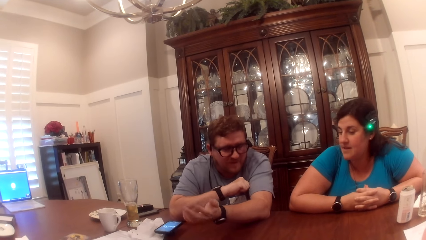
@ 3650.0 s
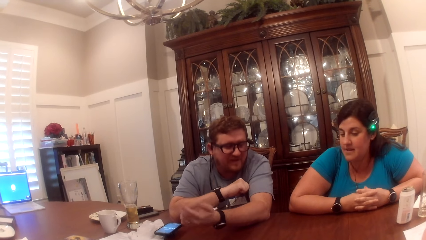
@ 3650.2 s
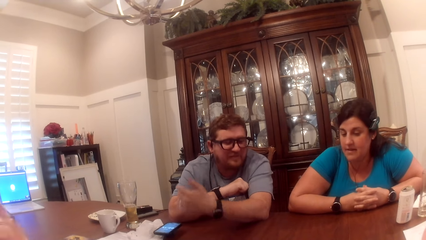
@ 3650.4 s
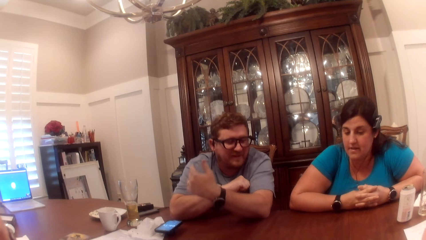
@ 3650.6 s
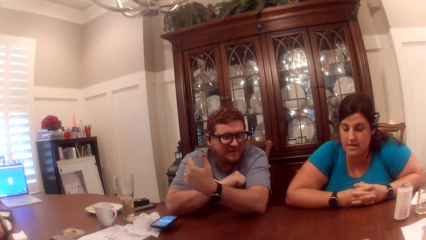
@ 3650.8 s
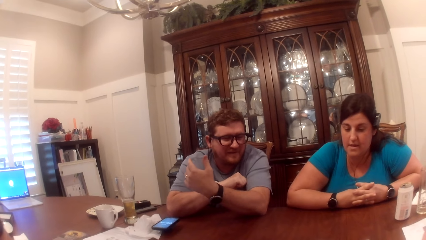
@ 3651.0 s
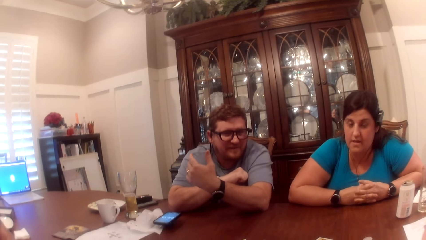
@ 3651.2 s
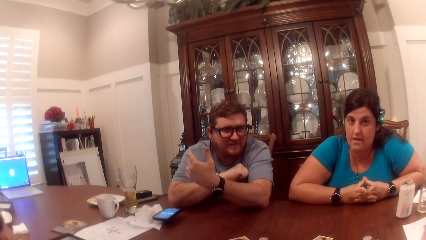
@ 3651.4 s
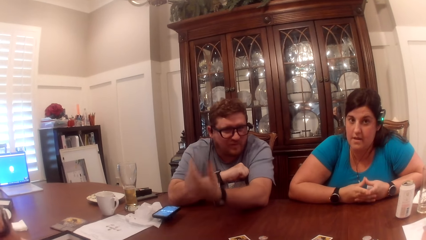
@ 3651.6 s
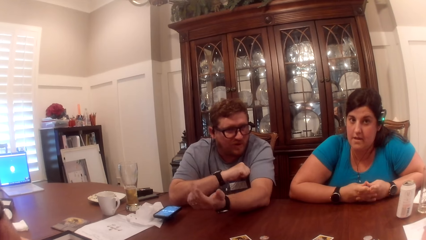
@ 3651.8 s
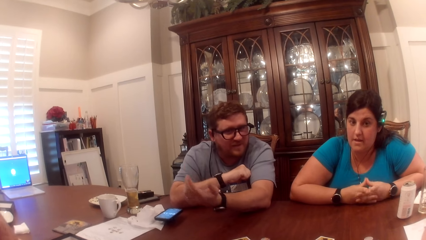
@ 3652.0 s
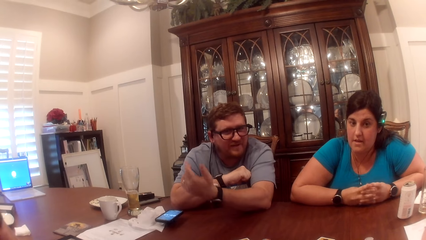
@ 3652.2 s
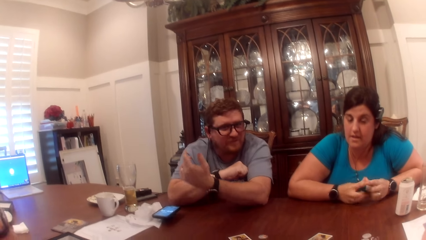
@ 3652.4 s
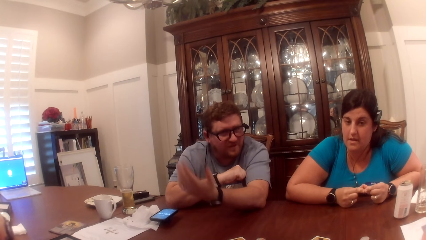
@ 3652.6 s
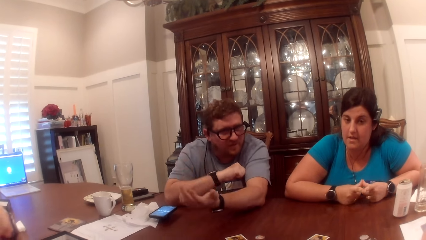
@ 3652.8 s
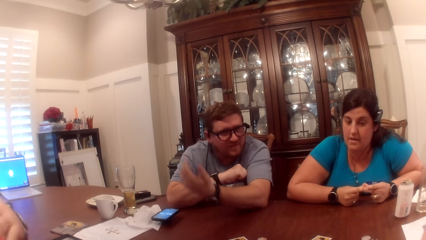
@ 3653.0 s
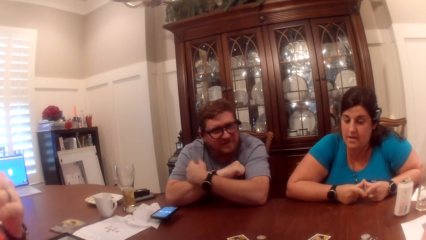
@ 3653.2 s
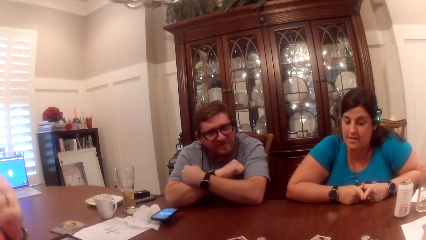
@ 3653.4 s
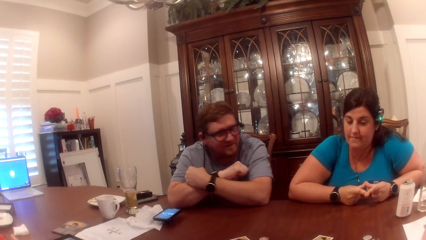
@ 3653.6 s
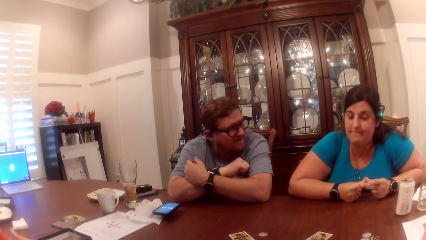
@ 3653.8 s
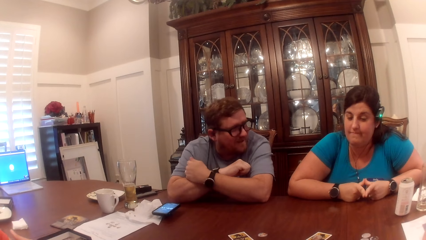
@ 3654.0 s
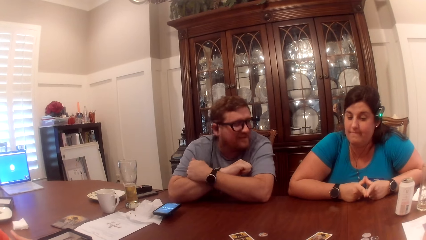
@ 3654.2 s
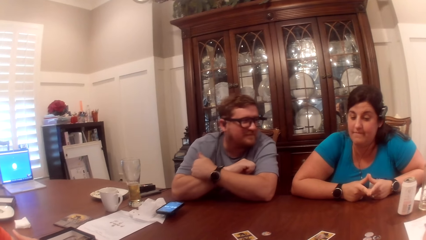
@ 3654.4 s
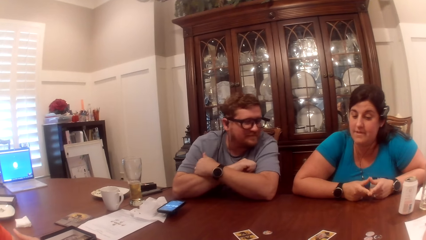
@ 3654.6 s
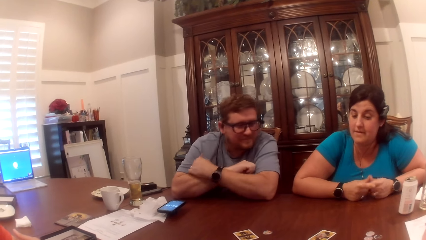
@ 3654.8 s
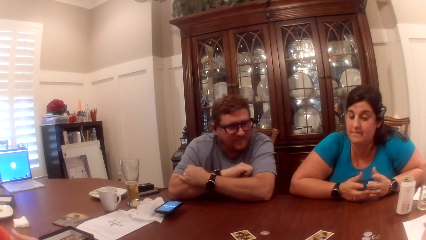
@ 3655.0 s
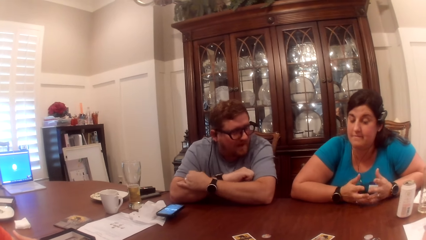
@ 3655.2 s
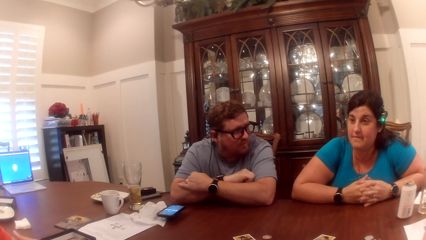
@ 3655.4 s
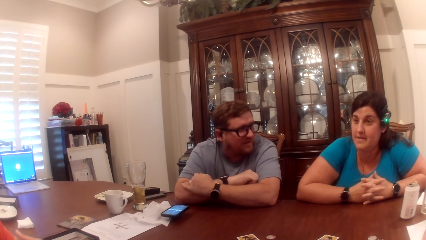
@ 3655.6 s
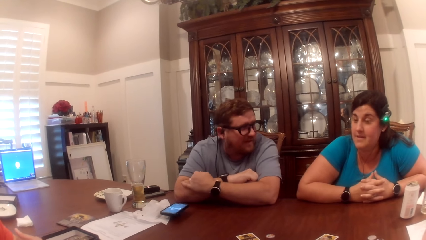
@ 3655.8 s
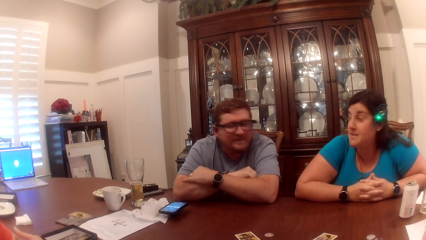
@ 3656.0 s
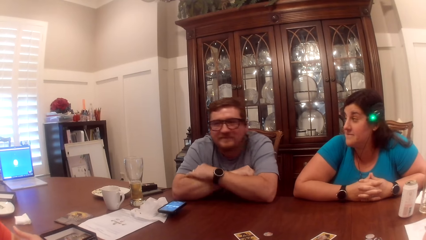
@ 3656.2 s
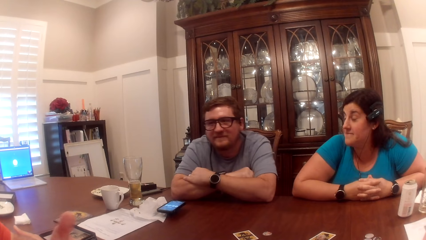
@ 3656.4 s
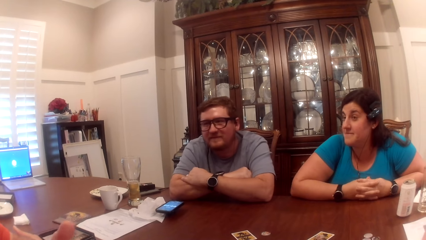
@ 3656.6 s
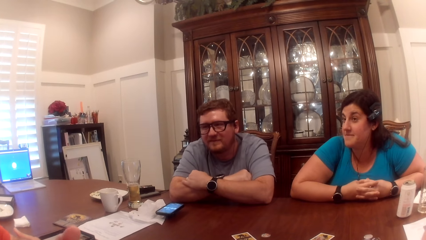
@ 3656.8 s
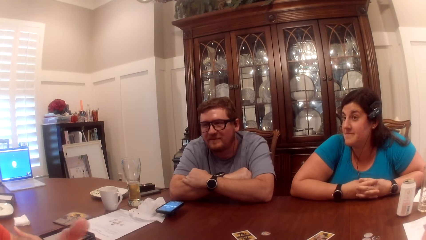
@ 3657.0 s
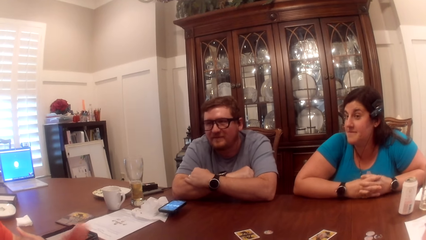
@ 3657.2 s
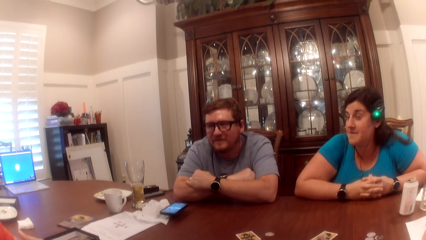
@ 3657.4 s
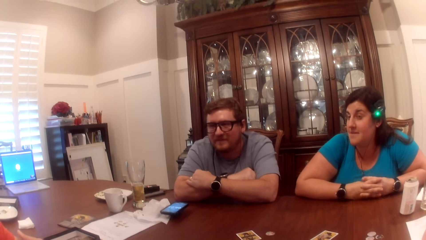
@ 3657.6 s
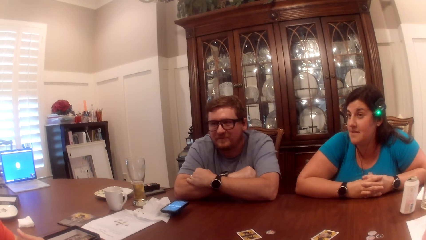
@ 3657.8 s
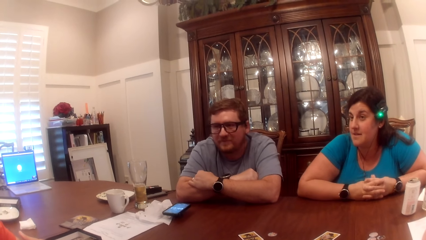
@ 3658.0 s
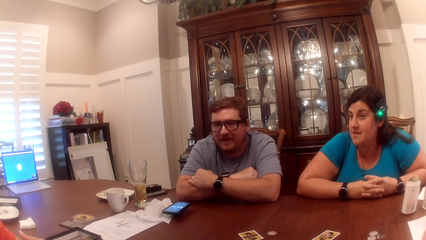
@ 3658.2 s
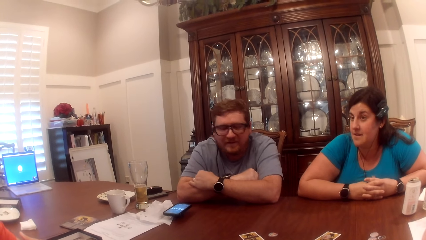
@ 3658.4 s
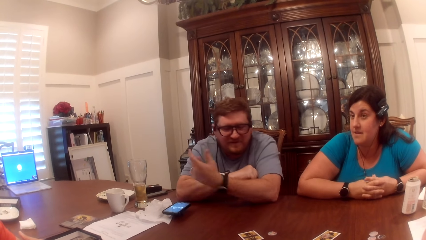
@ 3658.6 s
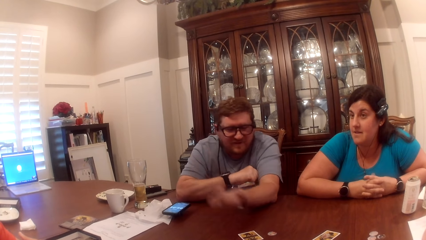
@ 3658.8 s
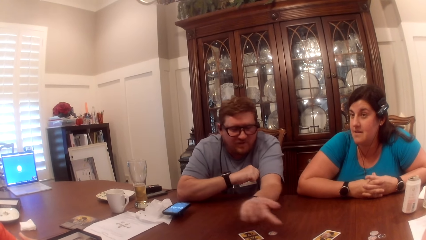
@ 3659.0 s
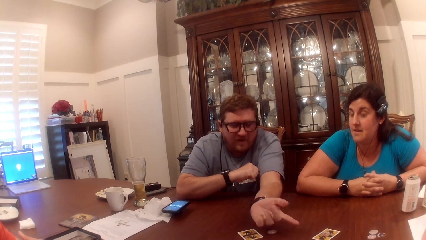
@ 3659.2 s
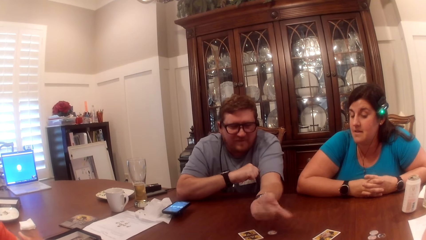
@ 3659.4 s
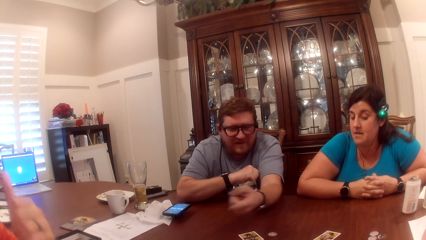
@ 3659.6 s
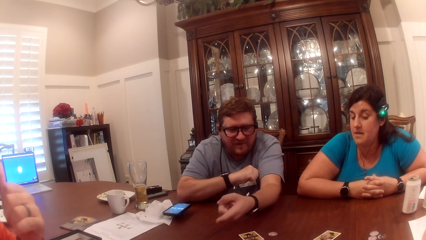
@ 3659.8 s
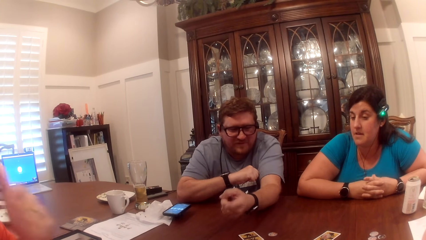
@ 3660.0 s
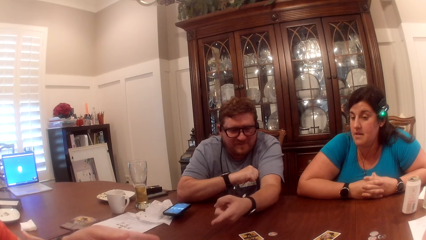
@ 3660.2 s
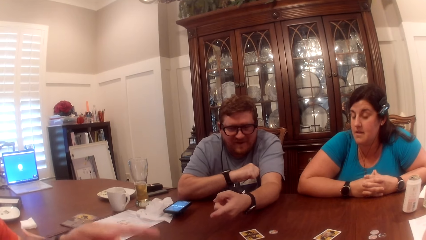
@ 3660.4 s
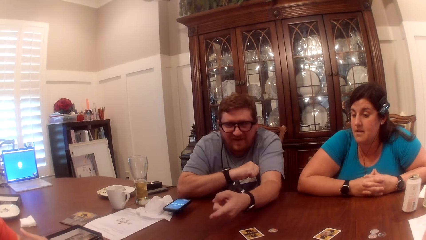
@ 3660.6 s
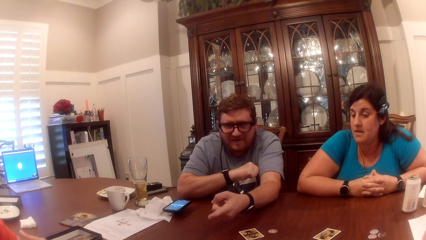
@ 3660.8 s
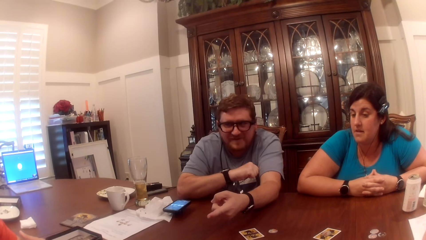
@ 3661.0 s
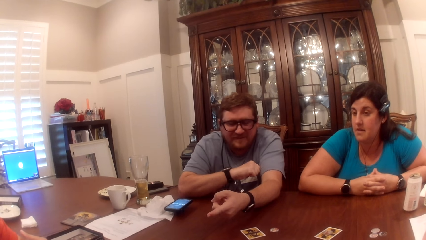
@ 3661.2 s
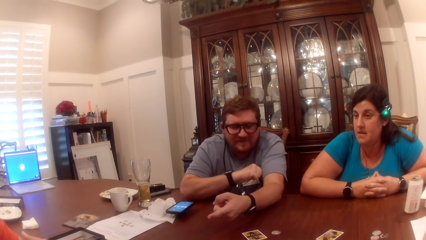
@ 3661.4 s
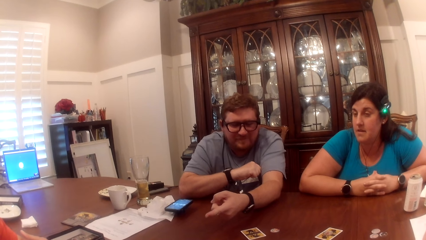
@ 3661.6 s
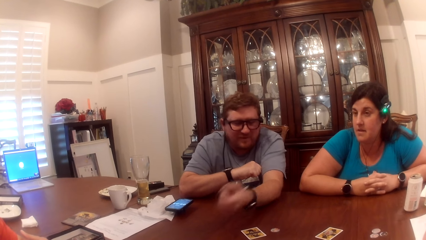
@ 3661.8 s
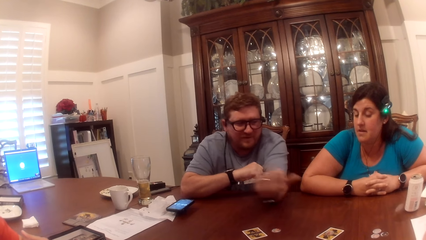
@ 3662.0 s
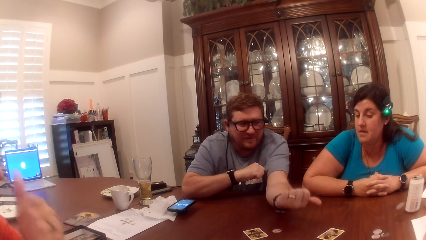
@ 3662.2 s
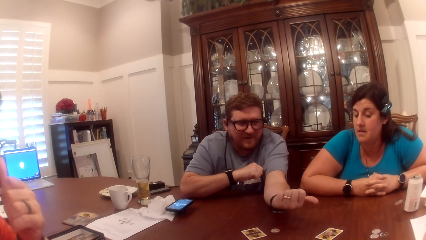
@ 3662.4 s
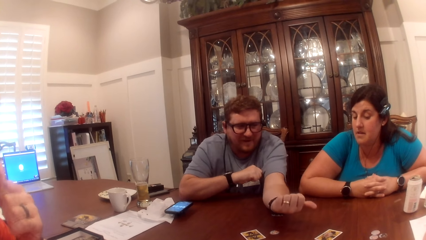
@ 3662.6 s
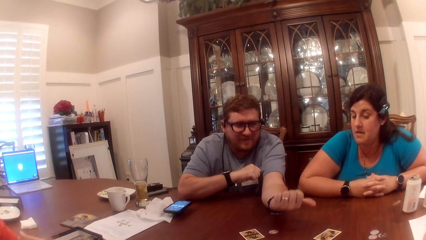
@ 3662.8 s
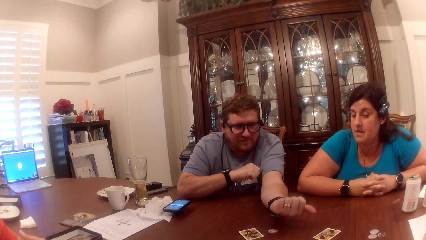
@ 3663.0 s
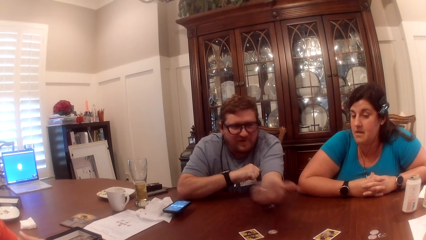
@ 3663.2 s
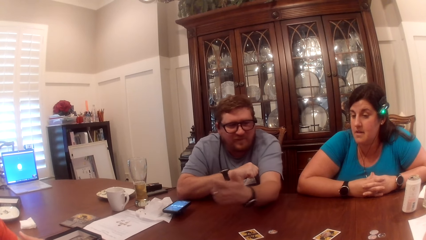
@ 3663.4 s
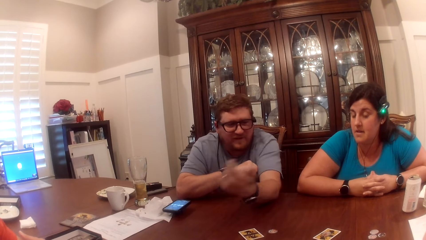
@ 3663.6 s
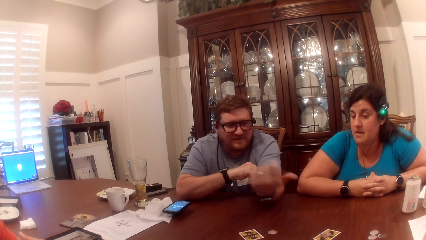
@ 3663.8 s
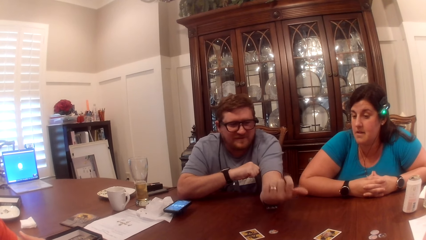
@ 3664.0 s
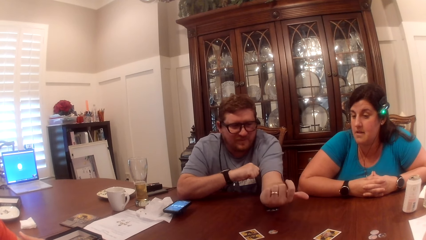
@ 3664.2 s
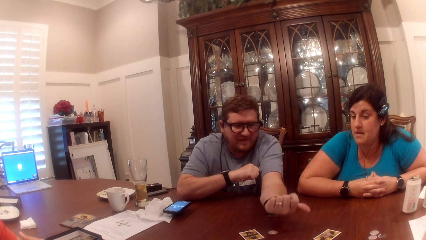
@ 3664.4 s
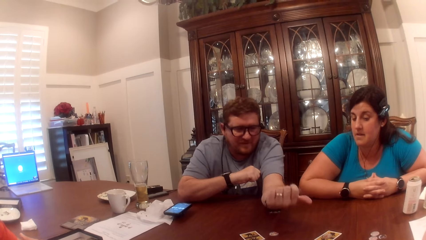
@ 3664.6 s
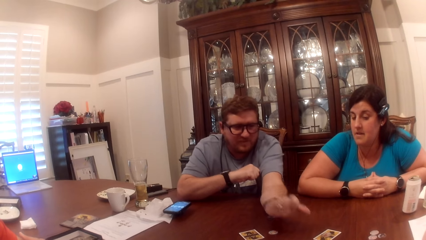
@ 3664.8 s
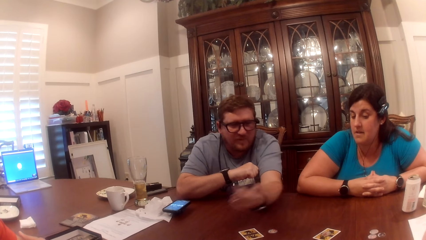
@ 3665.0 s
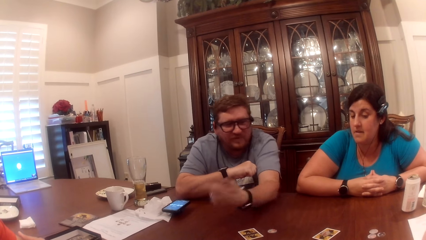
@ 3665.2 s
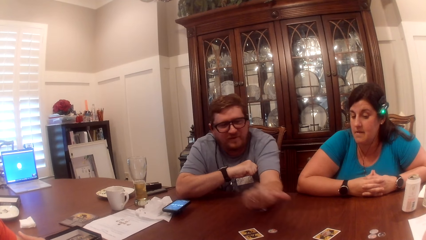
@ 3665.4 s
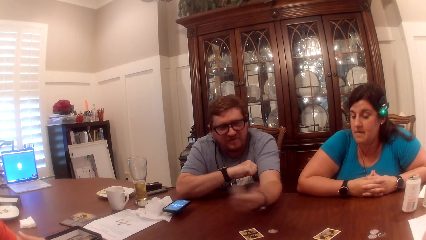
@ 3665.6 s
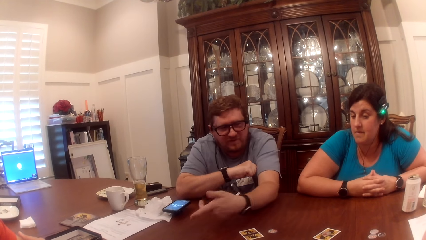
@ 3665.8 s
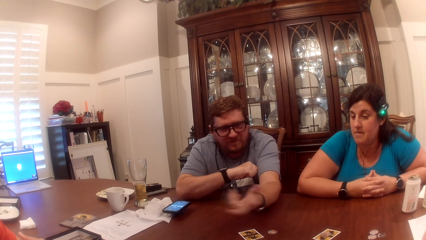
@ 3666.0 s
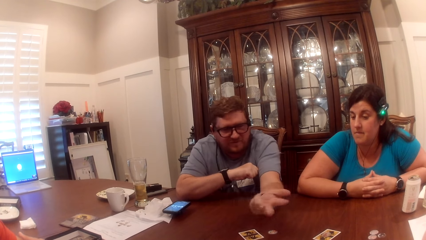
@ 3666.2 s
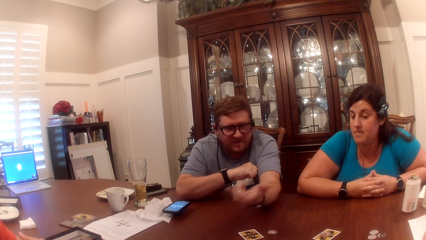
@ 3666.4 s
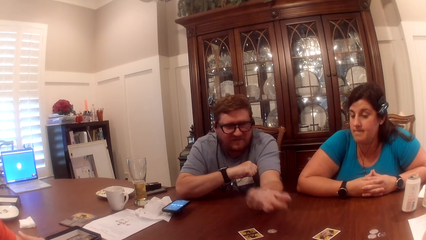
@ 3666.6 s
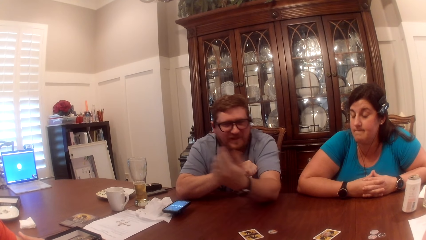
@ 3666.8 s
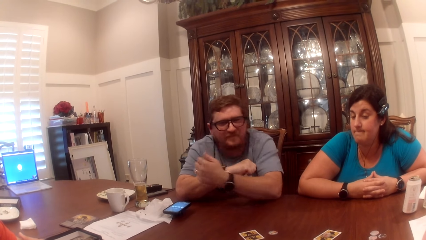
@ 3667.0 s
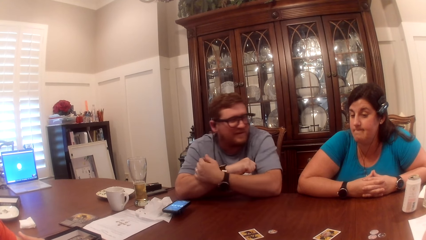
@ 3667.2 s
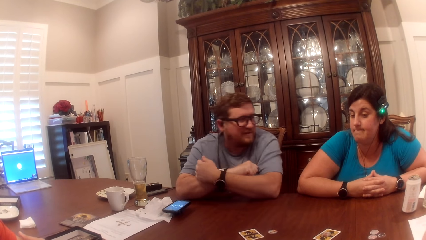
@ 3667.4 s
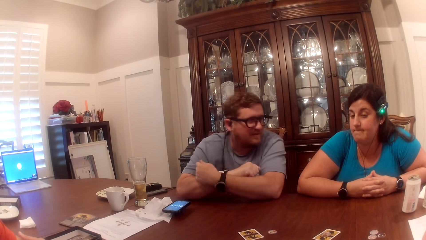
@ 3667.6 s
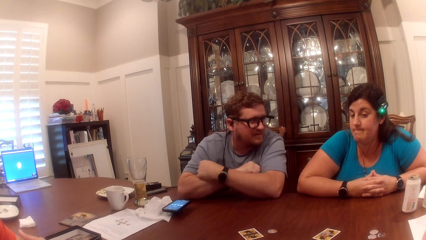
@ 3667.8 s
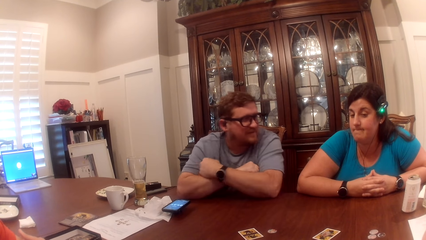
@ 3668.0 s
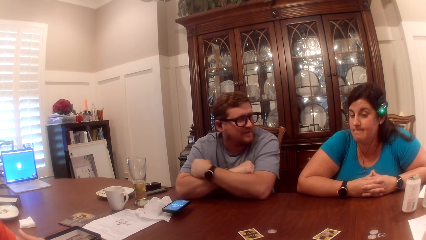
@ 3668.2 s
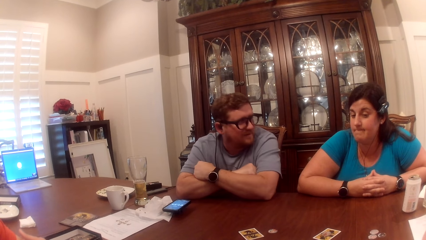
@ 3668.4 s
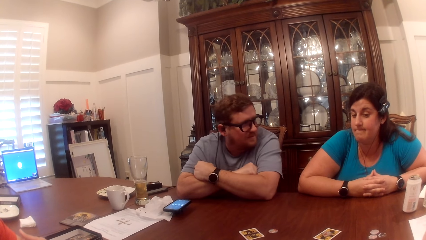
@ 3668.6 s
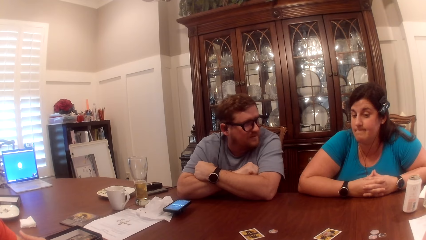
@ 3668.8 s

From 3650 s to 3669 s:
A woman adjusts both hands. A man folds both hands. The woman folds both hands. The man folds both hands.
